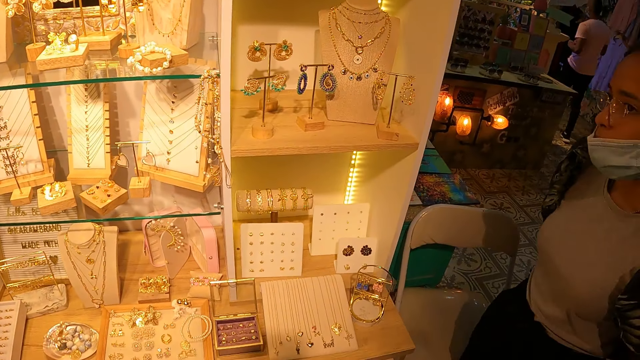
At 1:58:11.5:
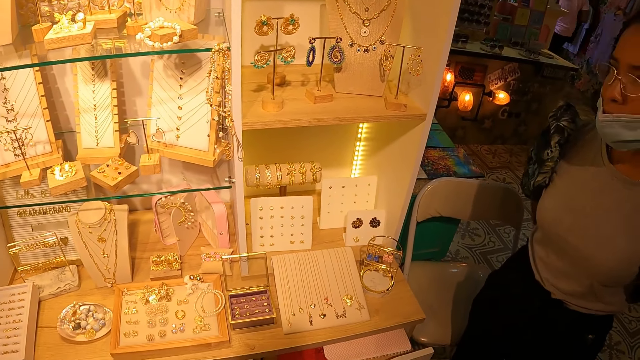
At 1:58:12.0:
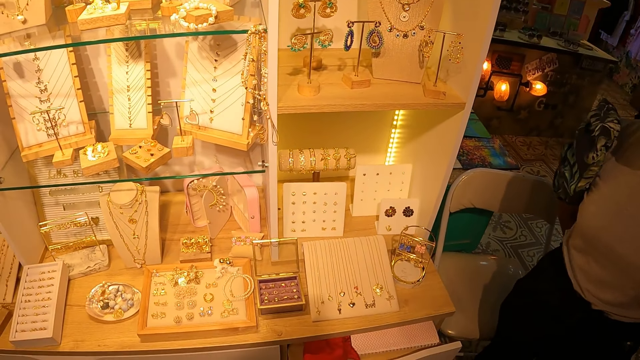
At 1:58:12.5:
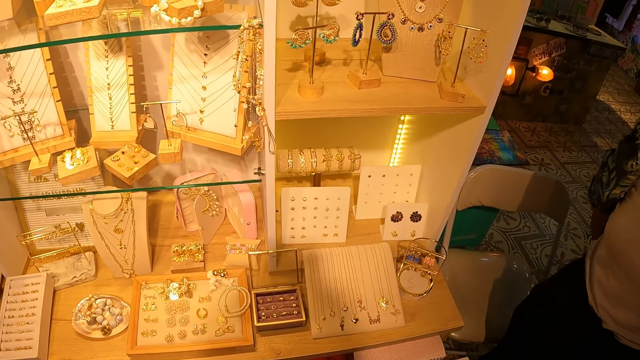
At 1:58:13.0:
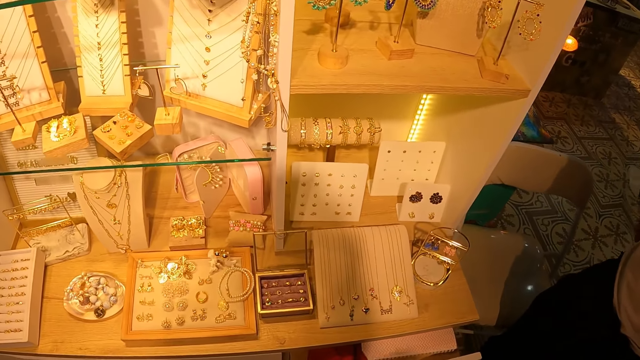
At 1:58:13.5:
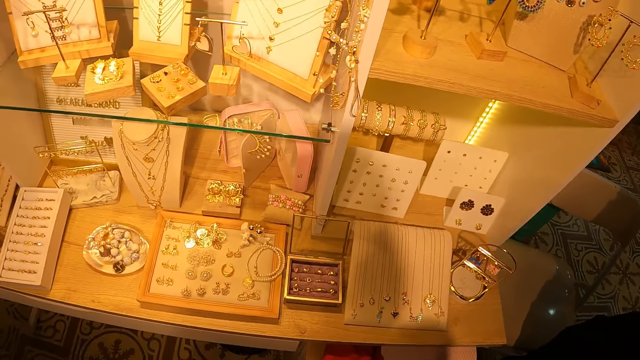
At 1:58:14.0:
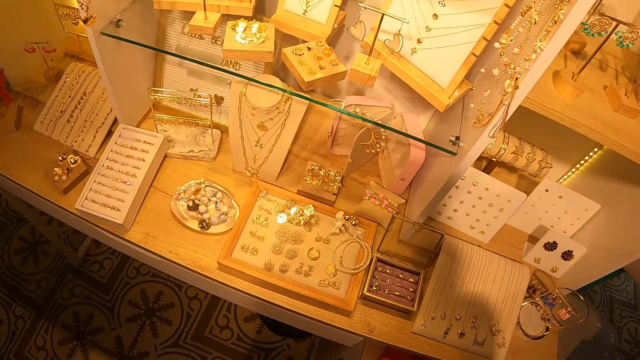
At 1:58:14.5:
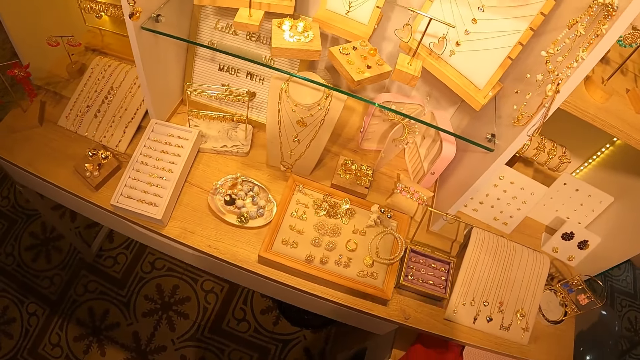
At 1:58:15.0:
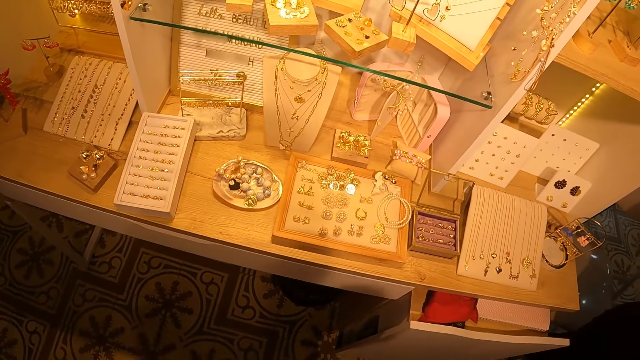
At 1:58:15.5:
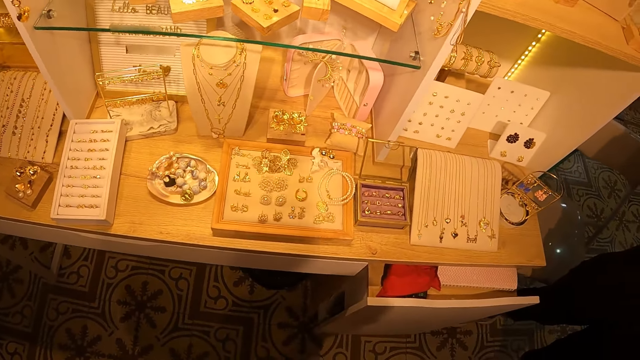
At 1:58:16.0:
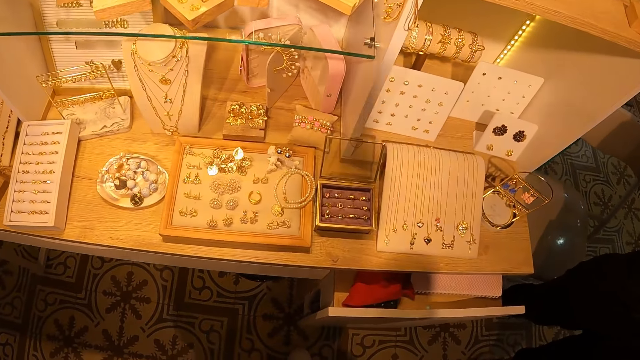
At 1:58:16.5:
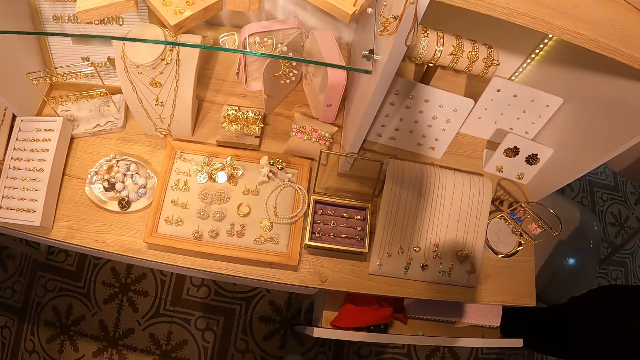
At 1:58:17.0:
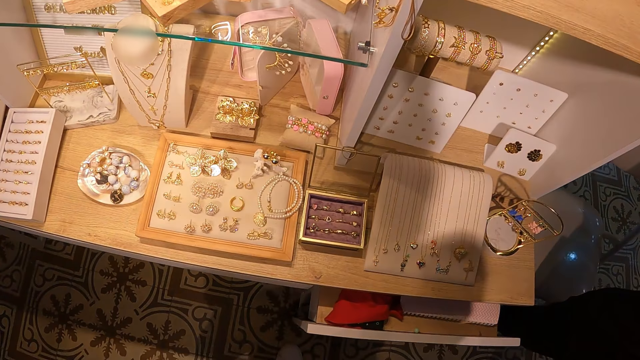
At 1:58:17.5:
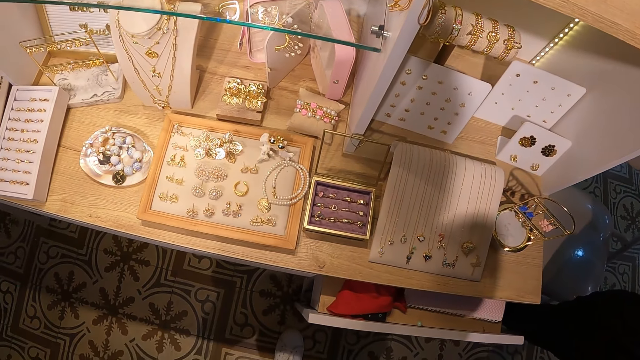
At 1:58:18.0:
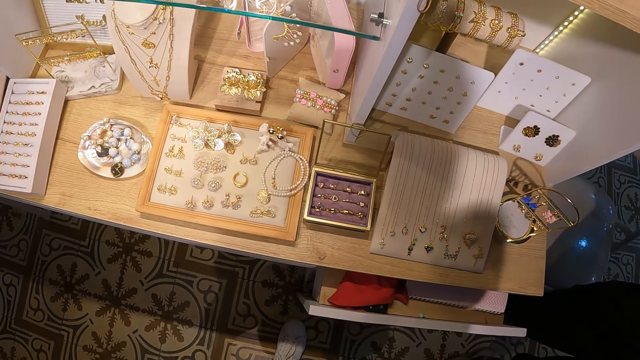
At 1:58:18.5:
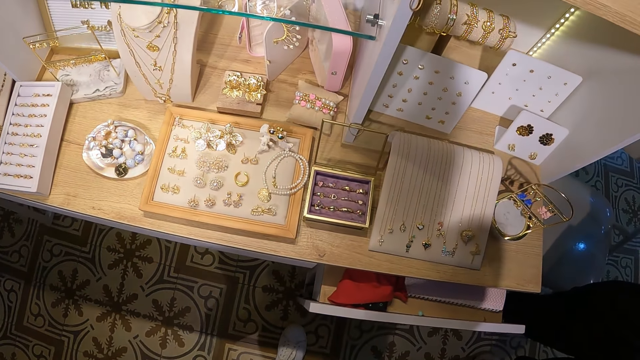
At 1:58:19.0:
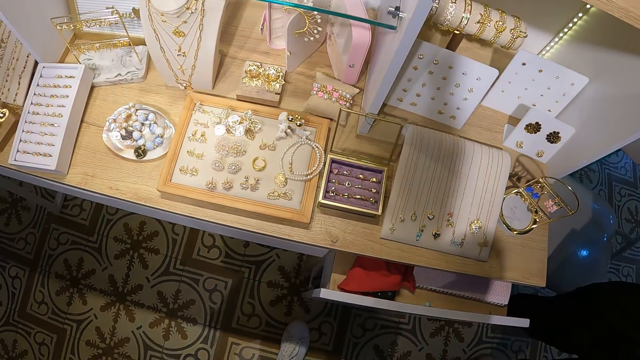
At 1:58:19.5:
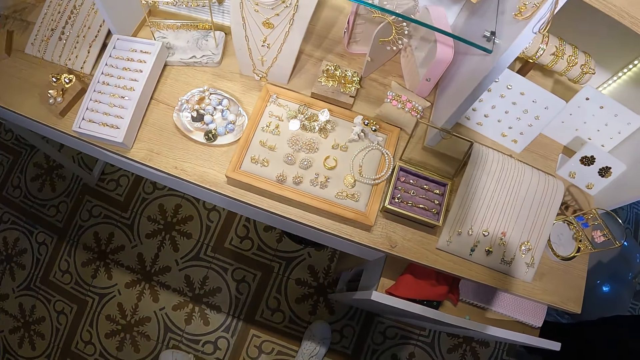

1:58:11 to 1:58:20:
The camera wearer looks around.

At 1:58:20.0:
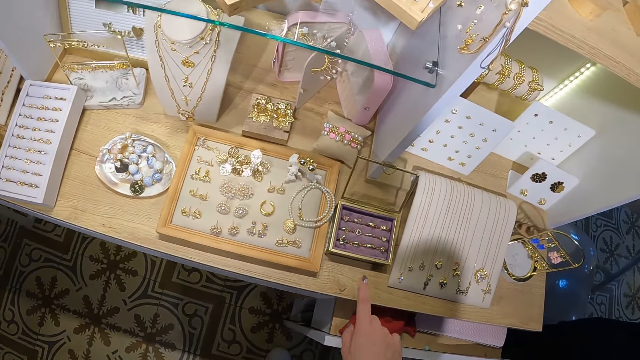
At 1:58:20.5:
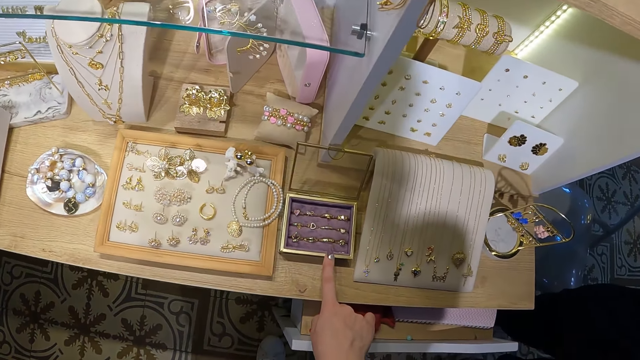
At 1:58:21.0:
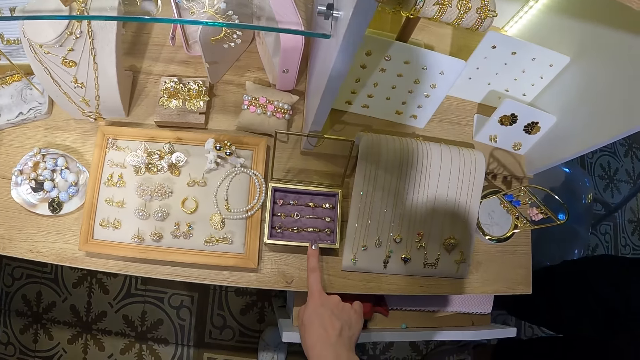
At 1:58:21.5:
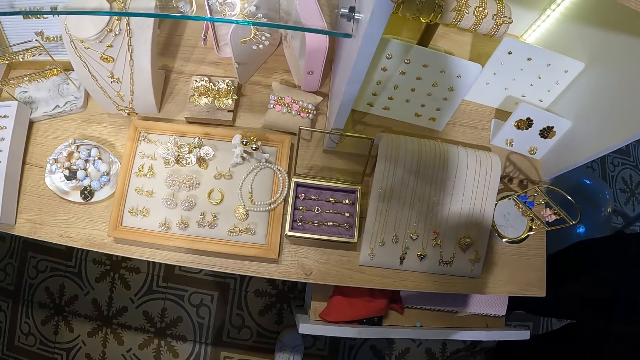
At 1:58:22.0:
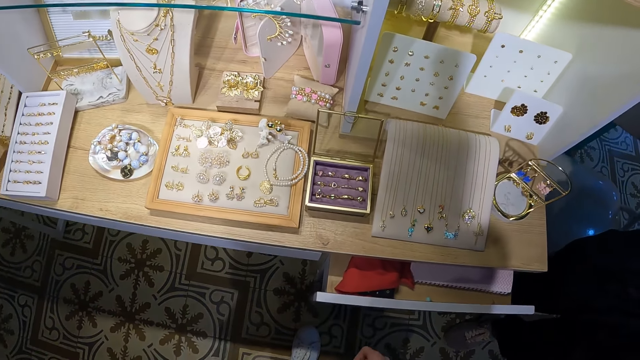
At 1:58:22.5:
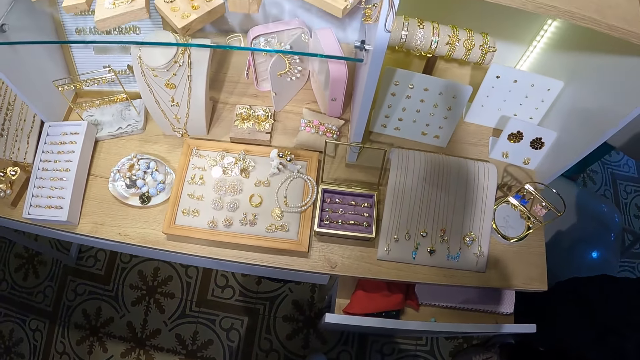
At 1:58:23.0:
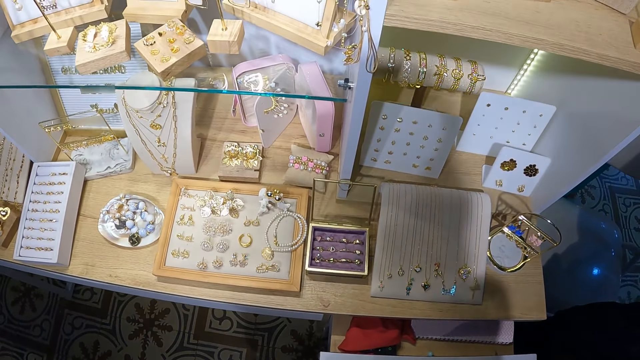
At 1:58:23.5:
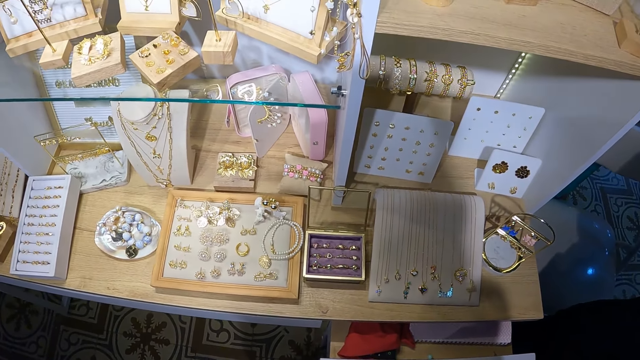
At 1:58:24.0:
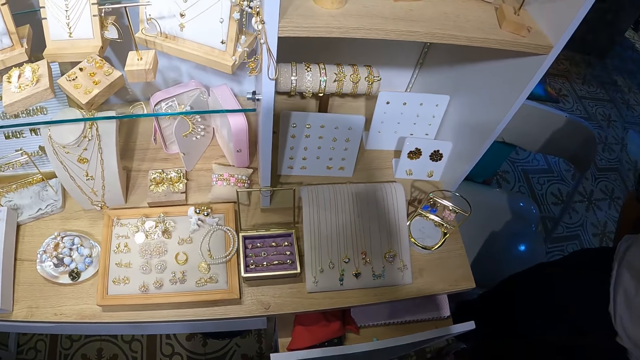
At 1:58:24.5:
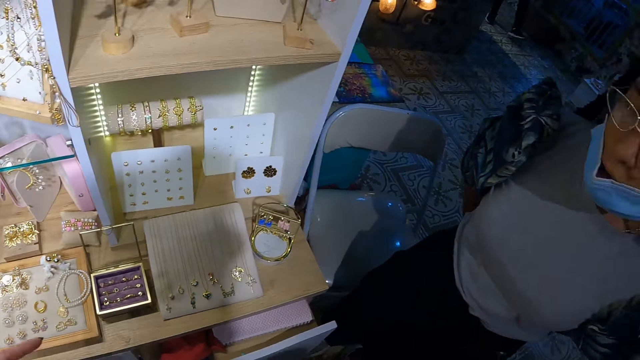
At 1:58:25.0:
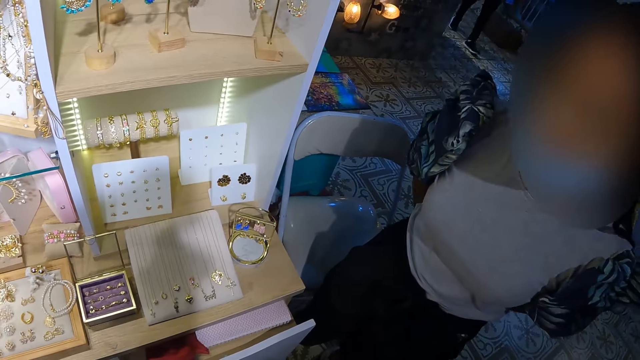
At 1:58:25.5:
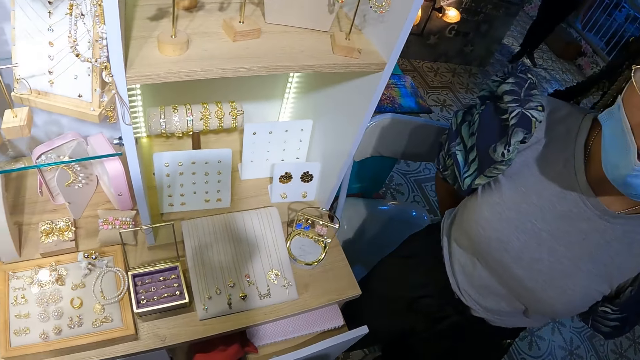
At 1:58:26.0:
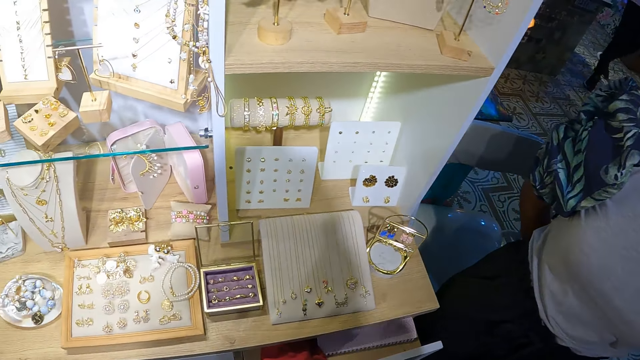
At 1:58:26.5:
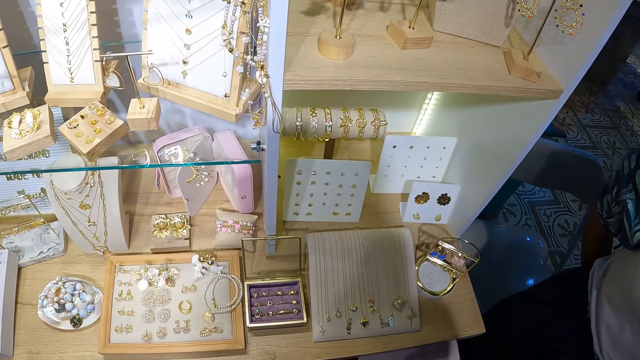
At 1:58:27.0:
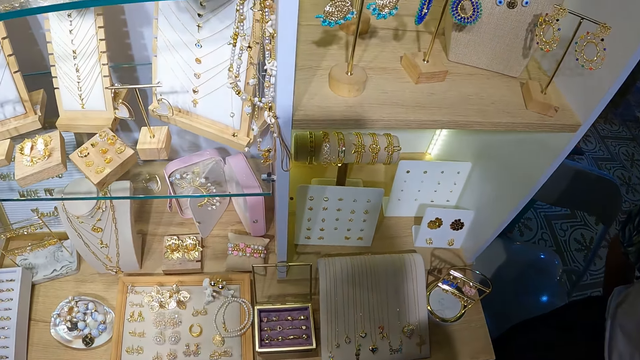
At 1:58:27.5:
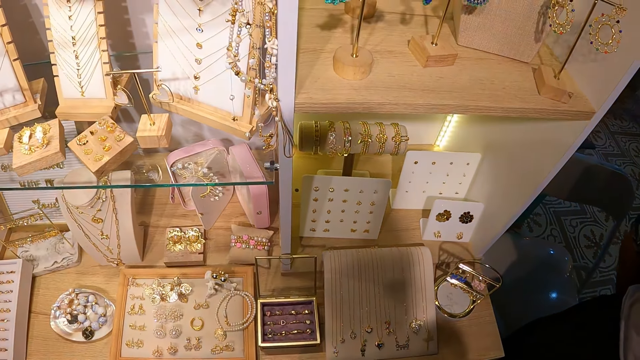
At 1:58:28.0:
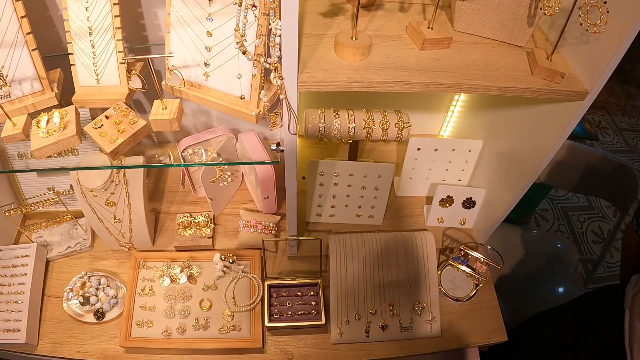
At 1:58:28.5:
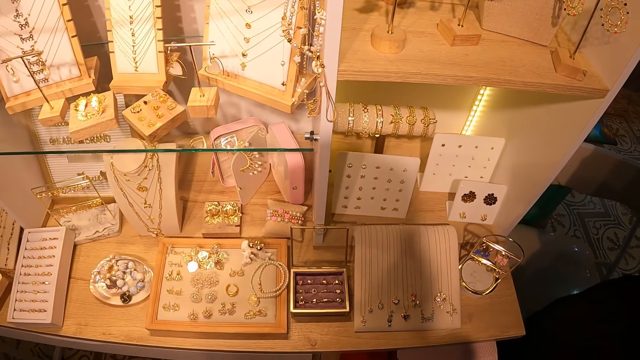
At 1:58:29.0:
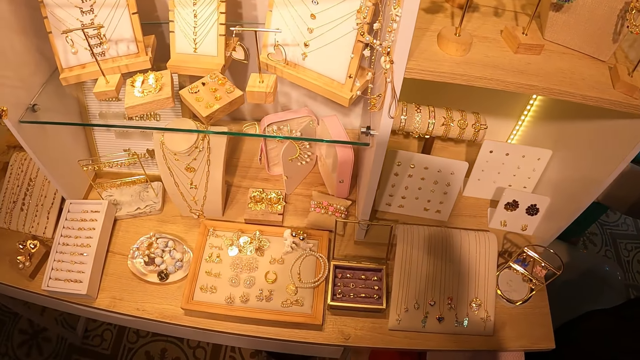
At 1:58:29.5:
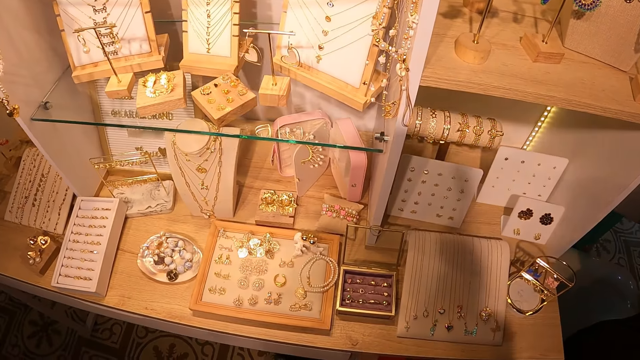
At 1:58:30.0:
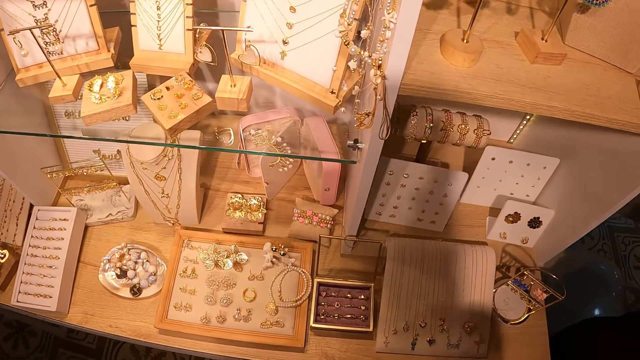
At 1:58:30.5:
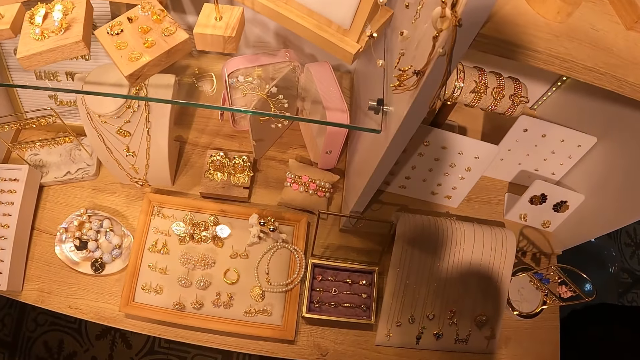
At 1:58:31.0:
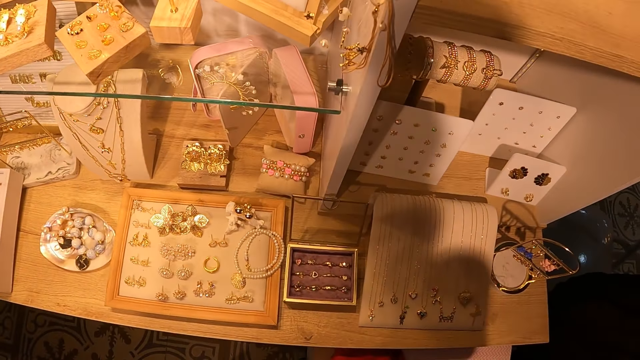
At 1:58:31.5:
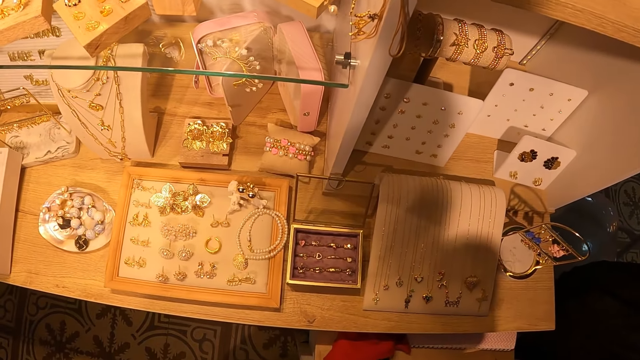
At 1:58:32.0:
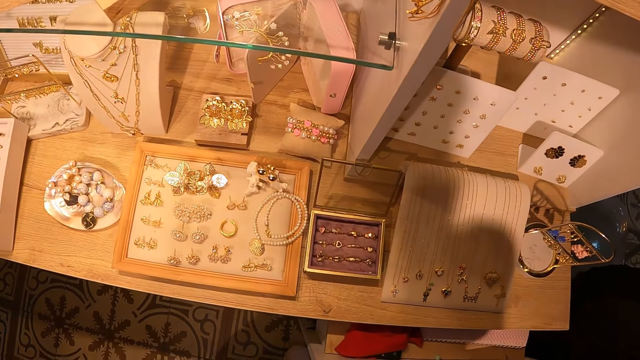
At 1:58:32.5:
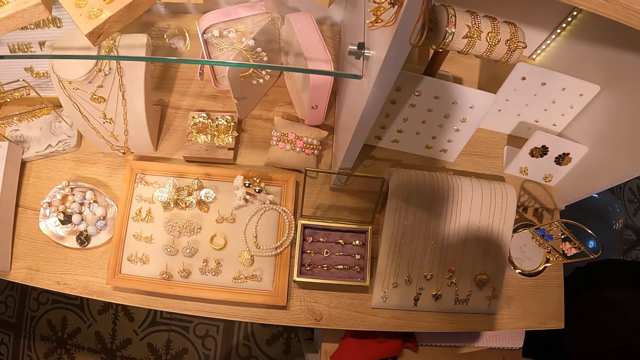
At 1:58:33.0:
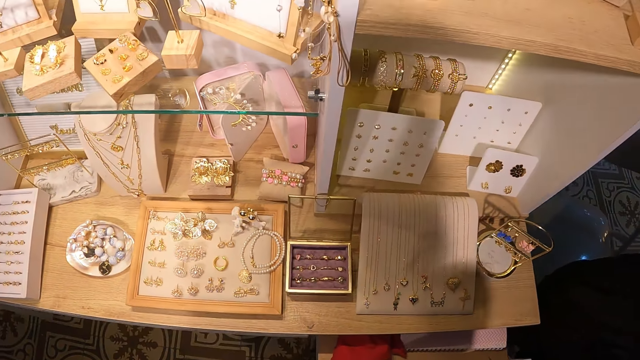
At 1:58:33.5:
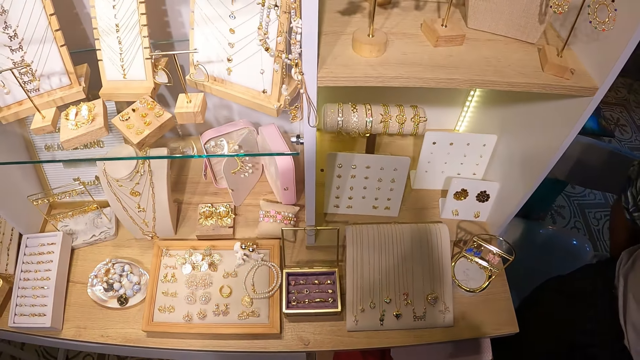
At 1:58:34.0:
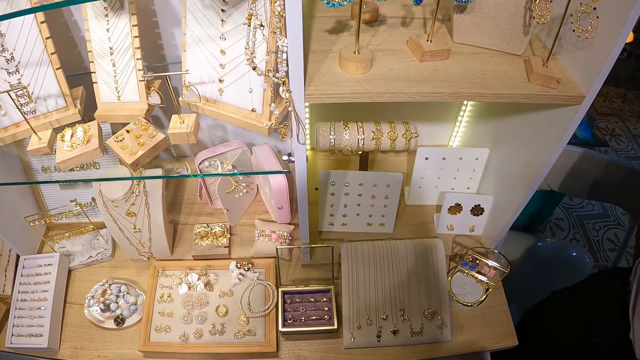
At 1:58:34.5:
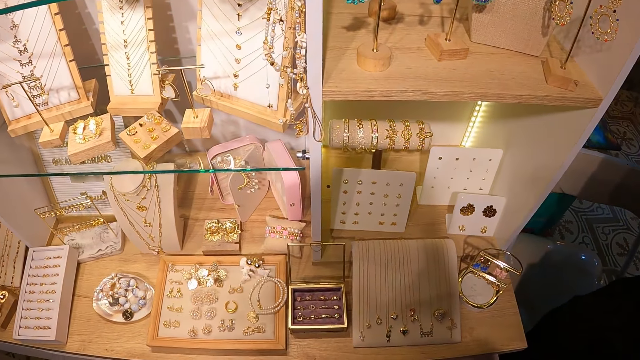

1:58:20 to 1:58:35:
The camera wearer looks at the rings. They point at a ring. They look around.
